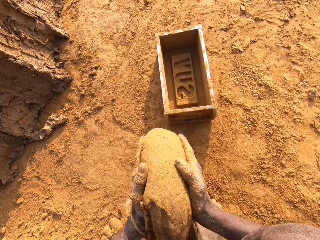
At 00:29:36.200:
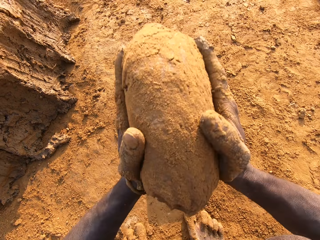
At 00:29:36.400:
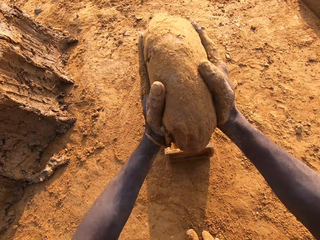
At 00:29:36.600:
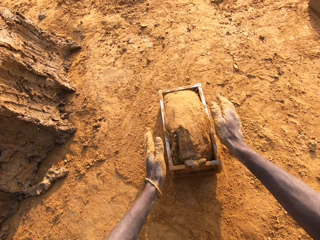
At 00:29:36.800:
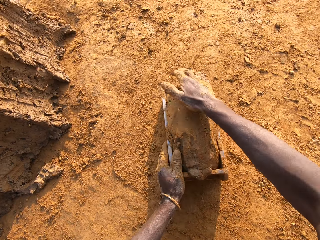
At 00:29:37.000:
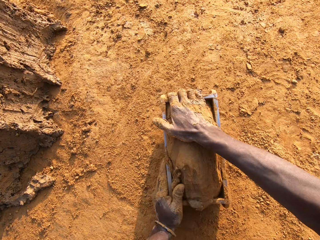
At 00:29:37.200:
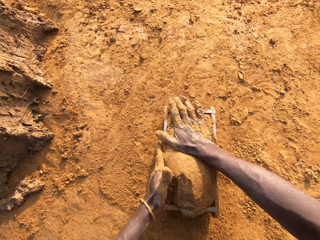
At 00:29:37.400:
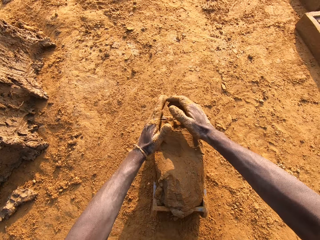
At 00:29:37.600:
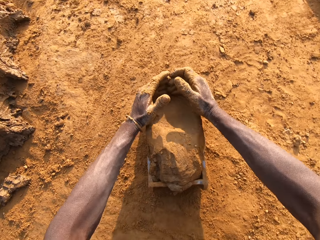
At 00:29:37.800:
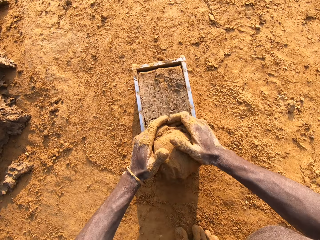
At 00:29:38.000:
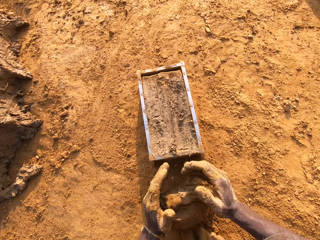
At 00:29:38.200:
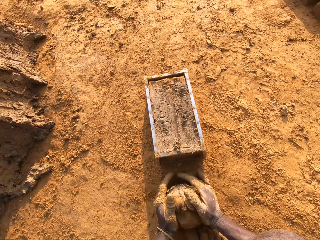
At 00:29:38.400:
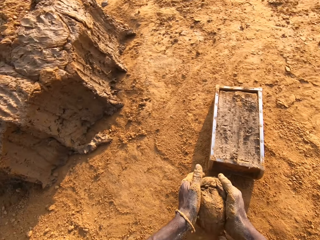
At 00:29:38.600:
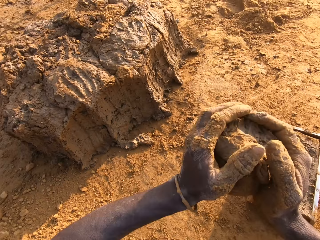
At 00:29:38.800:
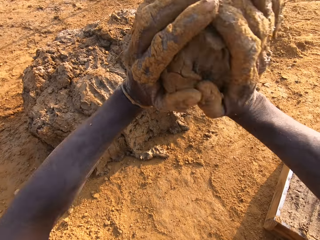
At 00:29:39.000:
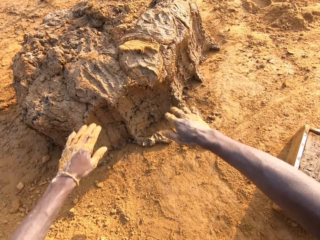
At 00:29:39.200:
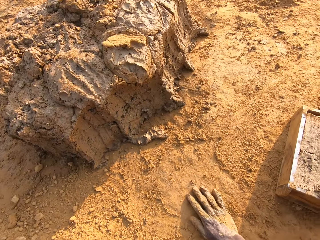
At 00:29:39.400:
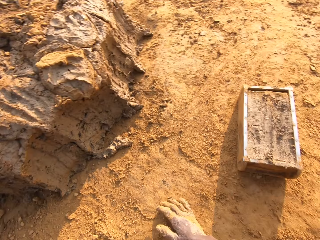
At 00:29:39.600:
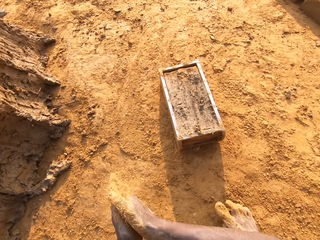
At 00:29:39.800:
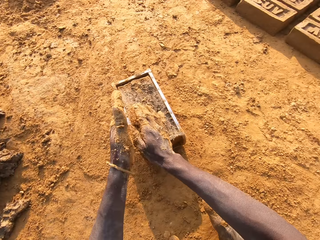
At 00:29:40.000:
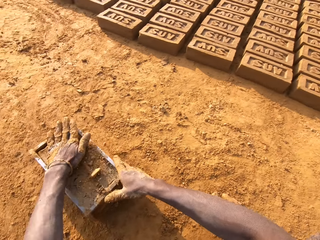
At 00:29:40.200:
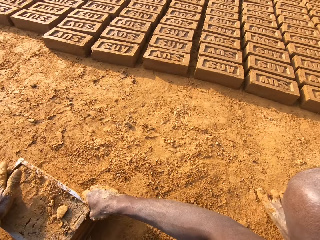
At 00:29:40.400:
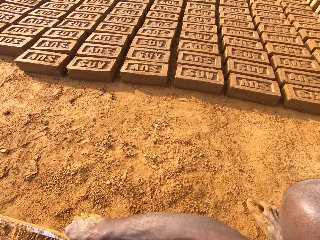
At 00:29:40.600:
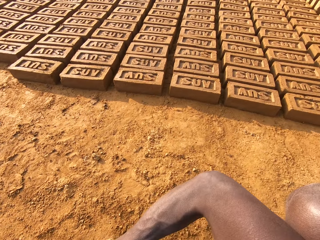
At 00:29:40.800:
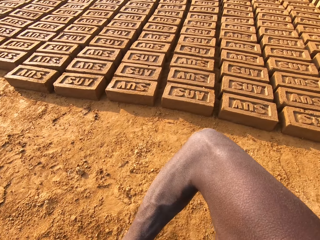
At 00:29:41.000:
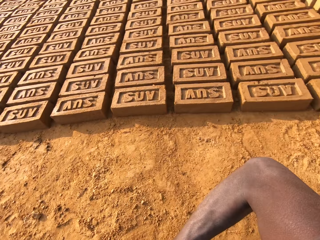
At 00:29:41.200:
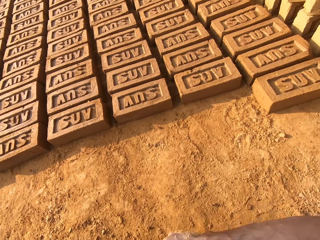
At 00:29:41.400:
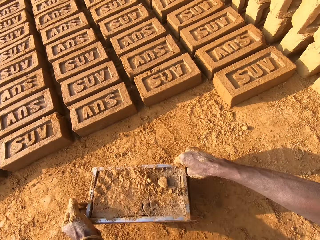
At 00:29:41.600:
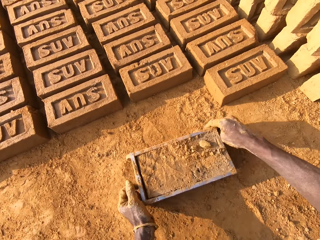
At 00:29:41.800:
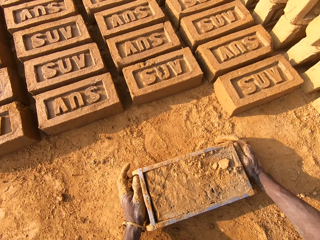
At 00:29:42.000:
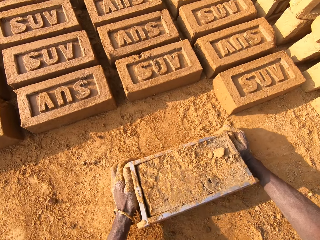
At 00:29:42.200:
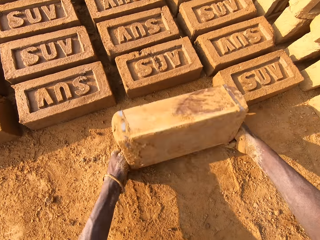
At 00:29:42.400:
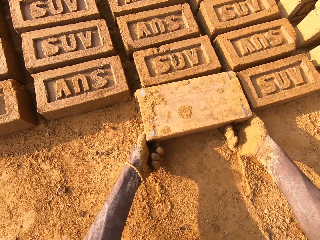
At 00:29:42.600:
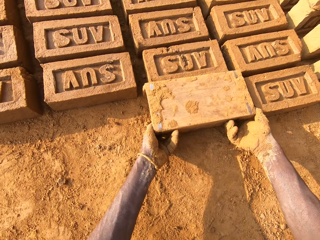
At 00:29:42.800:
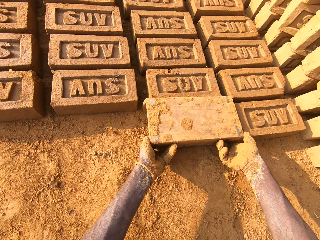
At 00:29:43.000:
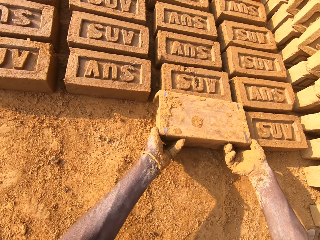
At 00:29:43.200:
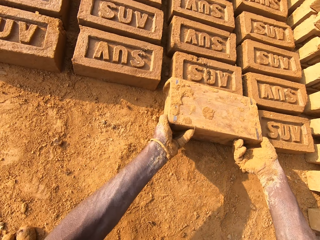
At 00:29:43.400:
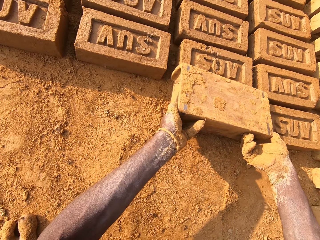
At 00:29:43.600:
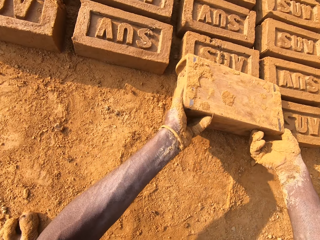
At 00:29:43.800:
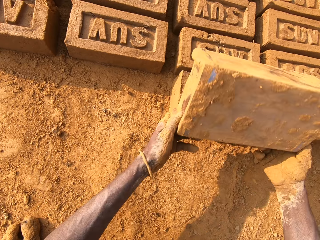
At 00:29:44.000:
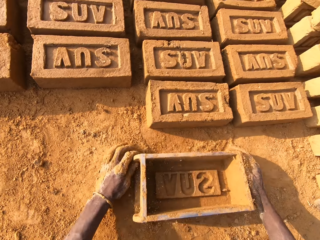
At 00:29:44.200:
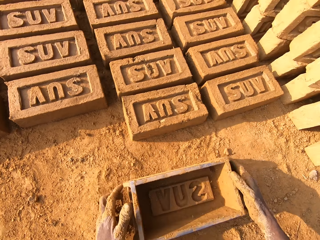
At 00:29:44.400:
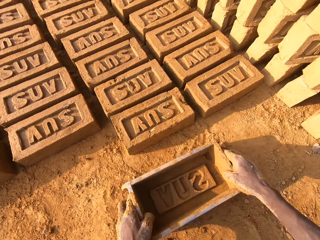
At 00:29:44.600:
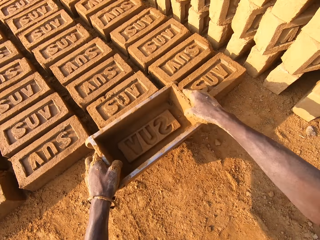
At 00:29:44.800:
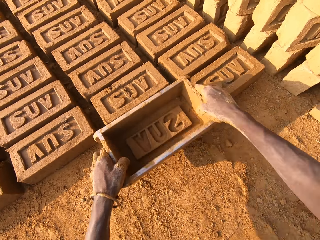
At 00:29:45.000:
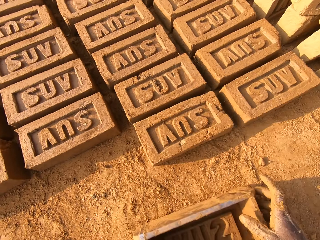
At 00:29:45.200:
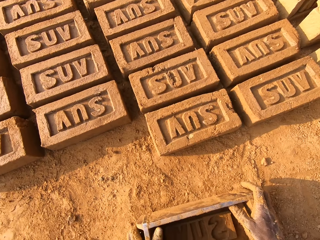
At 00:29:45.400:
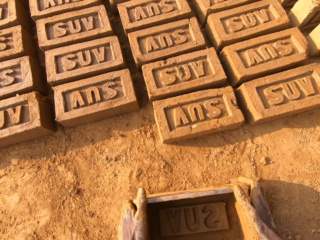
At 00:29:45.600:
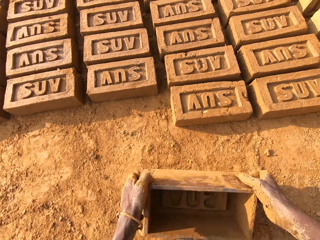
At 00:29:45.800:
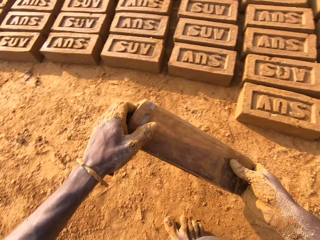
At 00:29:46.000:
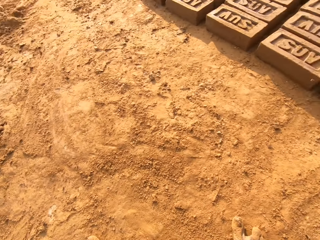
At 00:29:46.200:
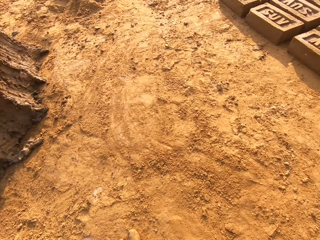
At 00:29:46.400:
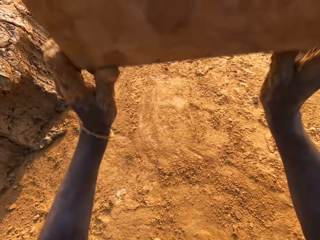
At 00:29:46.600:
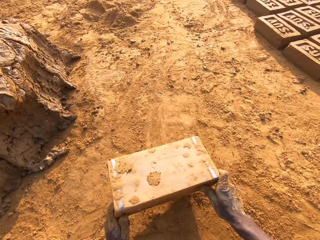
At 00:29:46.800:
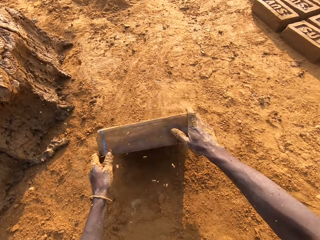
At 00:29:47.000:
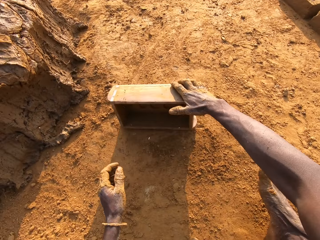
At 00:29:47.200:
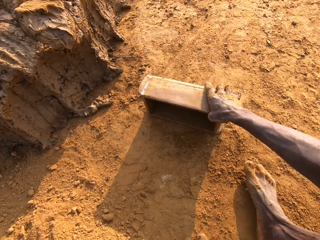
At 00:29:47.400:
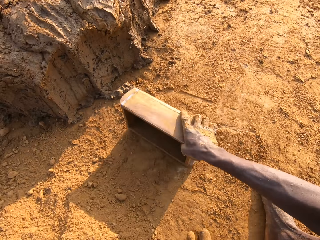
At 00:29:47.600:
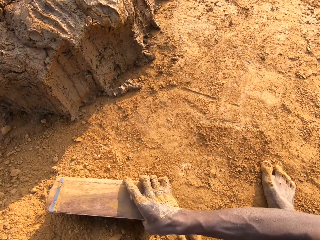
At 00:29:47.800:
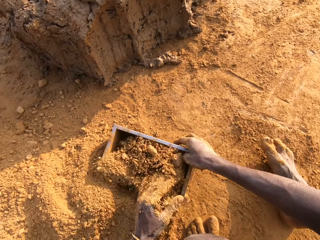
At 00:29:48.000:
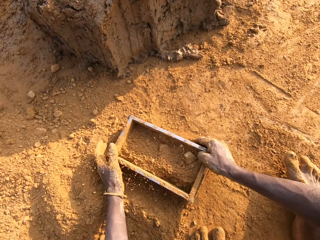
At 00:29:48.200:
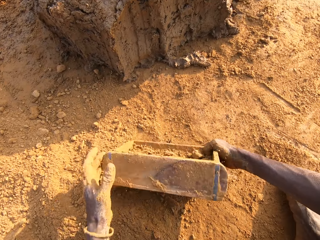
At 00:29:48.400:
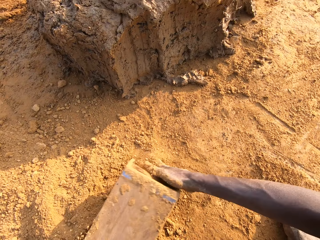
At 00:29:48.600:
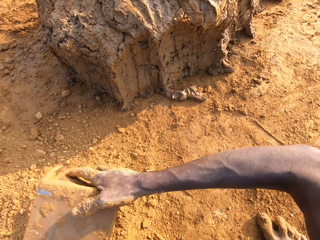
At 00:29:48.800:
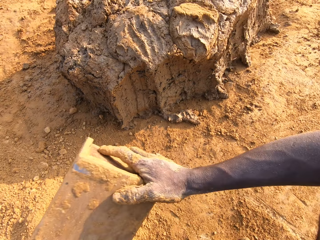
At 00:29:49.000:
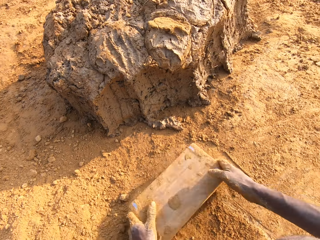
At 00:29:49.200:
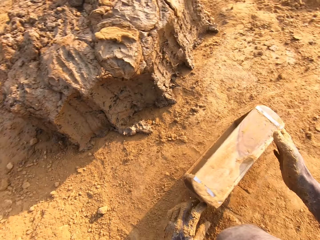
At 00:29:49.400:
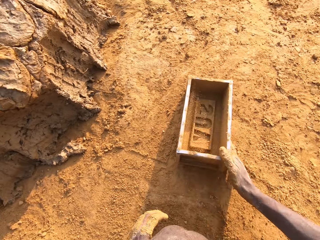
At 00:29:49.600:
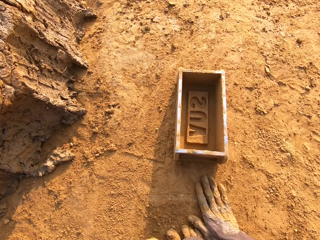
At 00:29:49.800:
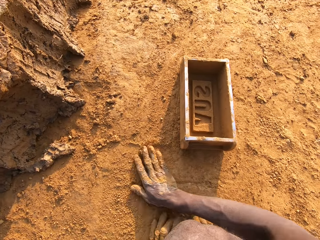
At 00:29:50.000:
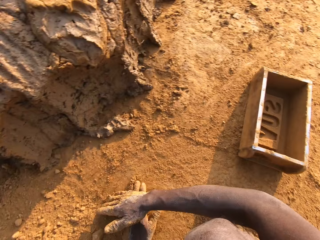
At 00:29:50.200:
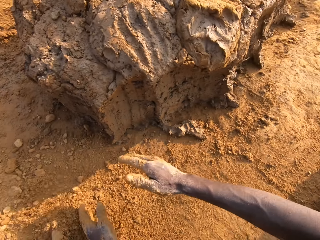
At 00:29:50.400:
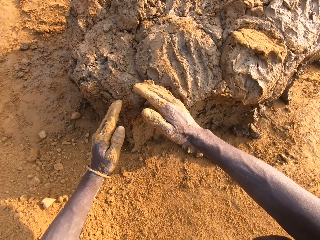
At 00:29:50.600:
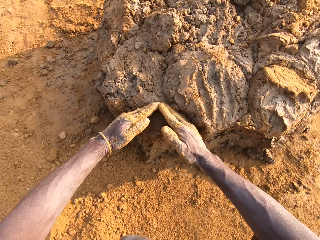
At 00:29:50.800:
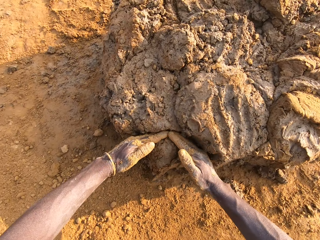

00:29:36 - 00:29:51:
The camera wearer loads the mortar into the brick mold. He scrapes the mortar from the brick mold with his hands. He drops the mortar in his hand on the heap of mortar. He touches sand on the ground with both hands. He rubs his hands together. He beats the mortar in the brick mold with the sand in his left hand. He puts dry soil on the mud in the brick mold. He moves the brick mold closer to the bricks on the ground. He molds the brick. He flips the brick mold upside down. He removes the brick mold from the brick. He puts the brick mold on the ground and picks the brick mold from the ground. He taps the brick with the brick mold. He lifts the brick mold. He slams the brick on the ground. He hits the ground with the brick mold. He picks the brick mold from the ground. He packs the sand into the brick mold. He pours out the sand from the brick mold on the ground. He puts the brick mold on the ground. He slides his hands on the ground. He spreads the dry soil on the ground.

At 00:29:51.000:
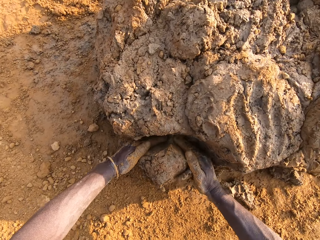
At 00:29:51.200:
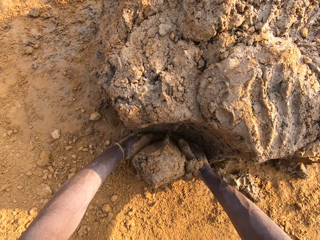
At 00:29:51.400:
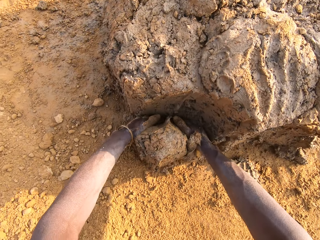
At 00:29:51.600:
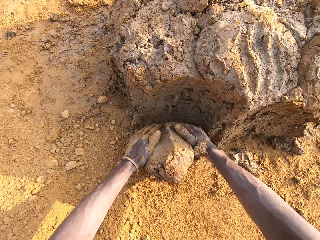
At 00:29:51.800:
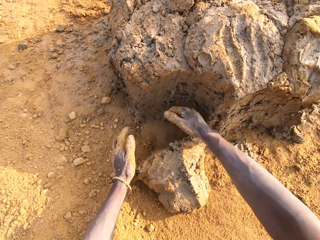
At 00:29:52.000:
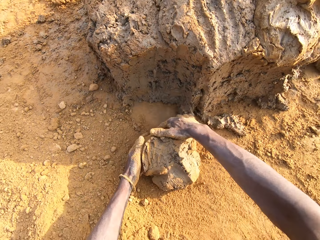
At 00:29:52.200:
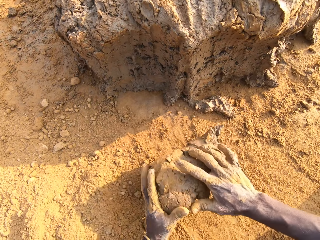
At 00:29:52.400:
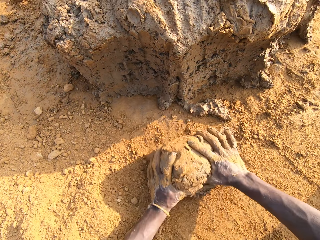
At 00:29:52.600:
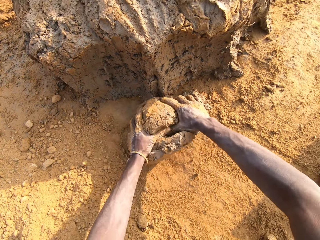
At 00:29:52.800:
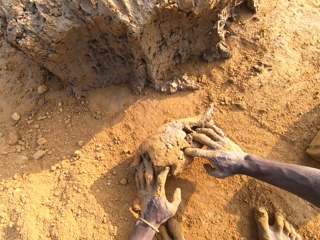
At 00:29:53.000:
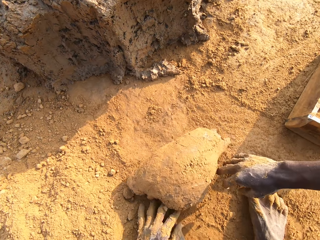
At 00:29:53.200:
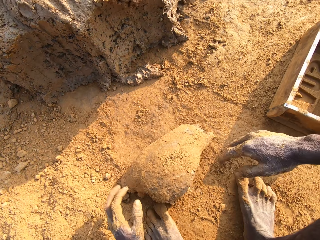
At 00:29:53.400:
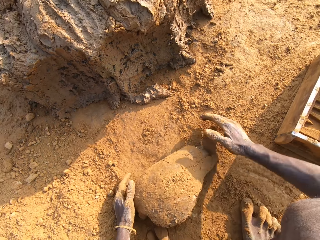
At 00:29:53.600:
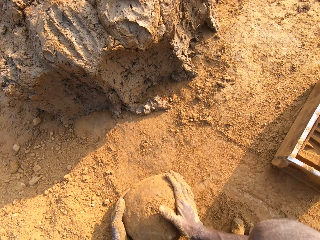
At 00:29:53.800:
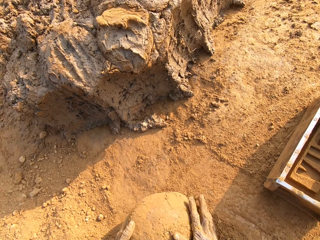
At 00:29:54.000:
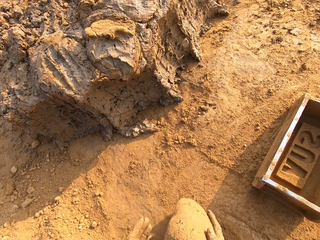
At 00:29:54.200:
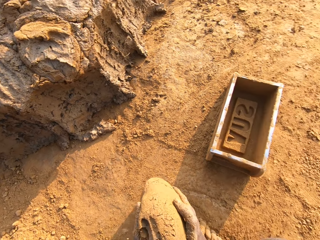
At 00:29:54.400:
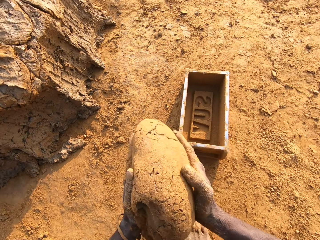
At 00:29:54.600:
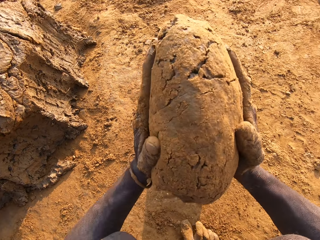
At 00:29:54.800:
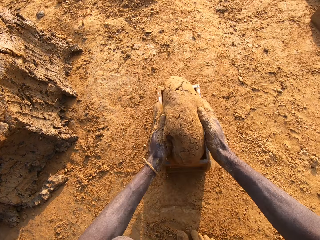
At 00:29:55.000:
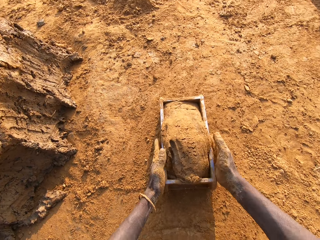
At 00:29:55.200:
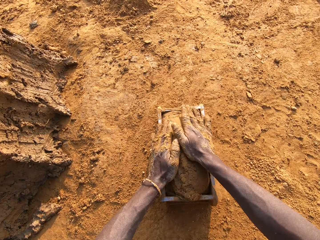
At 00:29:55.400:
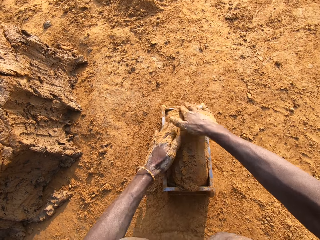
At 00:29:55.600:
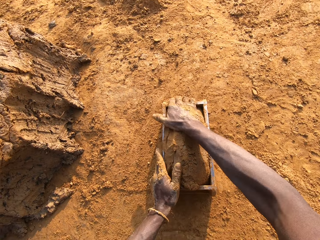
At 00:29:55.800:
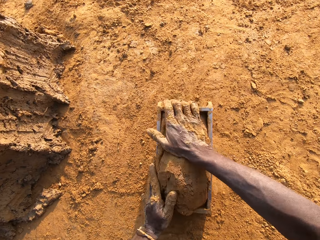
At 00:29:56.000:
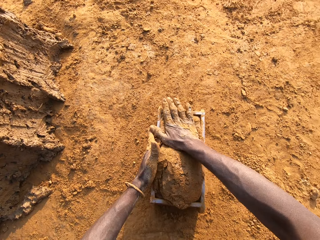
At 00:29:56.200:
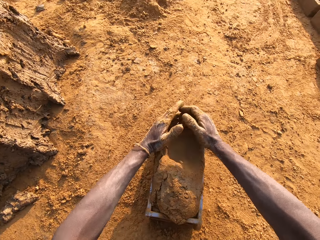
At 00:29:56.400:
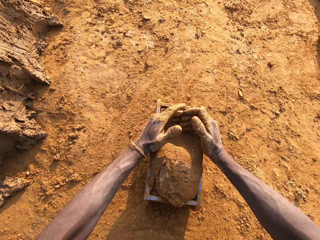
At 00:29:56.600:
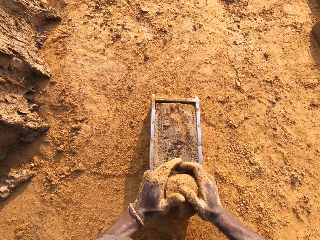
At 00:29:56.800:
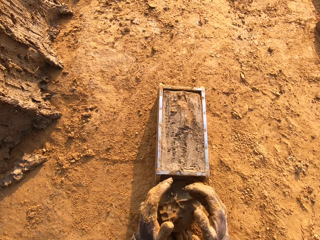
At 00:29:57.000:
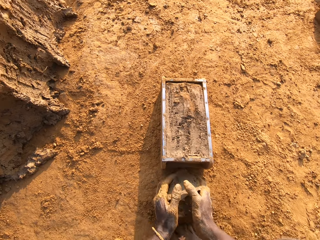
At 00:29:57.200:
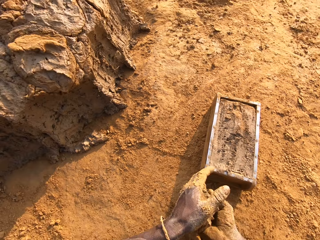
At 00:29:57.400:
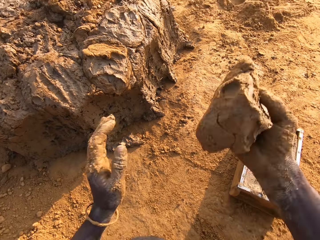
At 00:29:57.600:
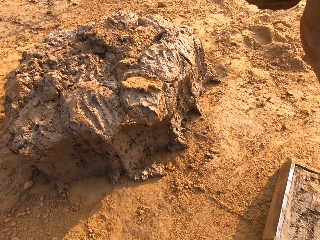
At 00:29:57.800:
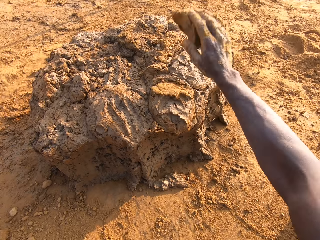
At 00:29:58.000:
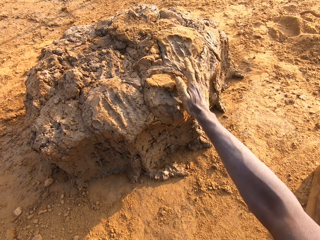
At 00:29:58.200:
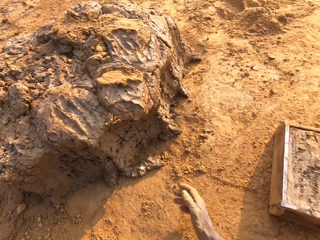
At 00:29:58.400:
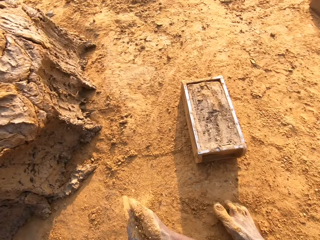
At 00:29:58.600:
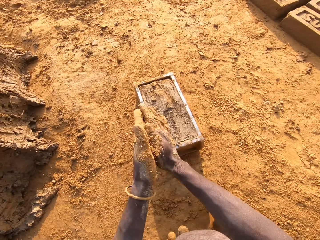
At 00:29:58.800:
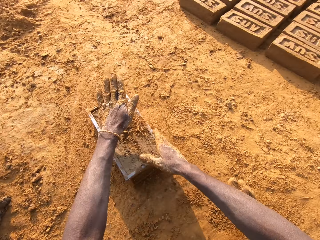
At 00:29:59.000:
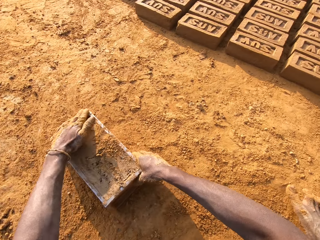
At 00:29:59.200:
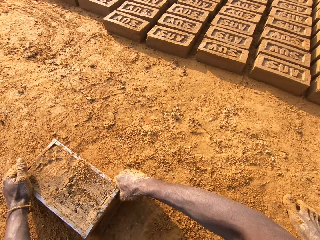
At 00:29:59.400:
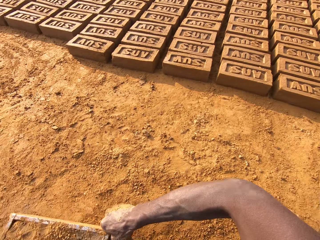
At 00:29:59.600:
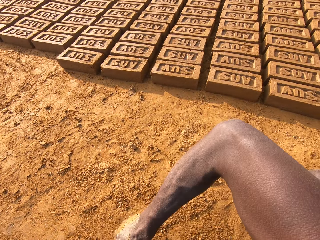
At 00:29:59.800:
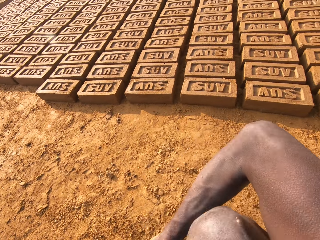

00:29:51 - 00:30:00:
The camera wearer cuts out mortar from the heap of mortar with his hands. He puts mud in the brick mold. He molds the mortar on the ground. He loads the mortar into the brick mold. He scrapes the mortar from the brick mold with his hands. He drops the mortar in his hand on the heap of mortar. He touches sand on the ground with his left hand. He rubs his hands together. He puts dry soil on the mud in the brick mold. He beats the mortar in the brick mold with his left hand. He moves the brick mold closer to the bricks on the ground.
